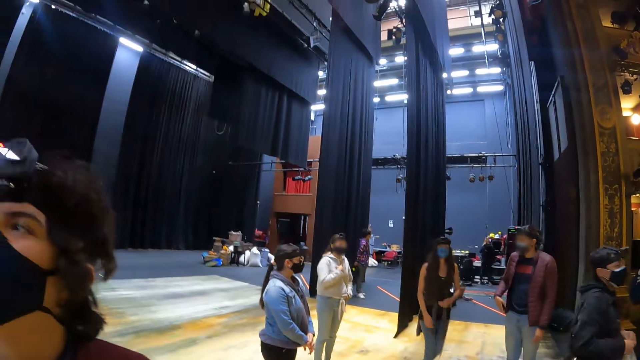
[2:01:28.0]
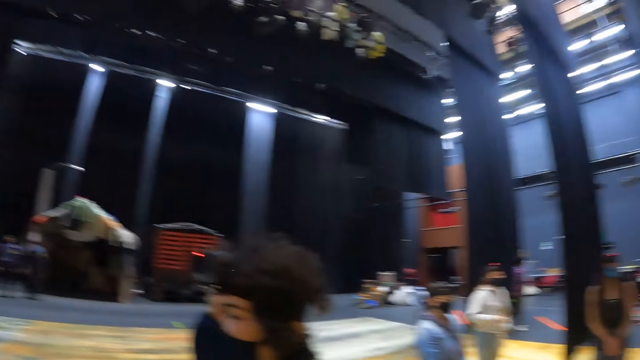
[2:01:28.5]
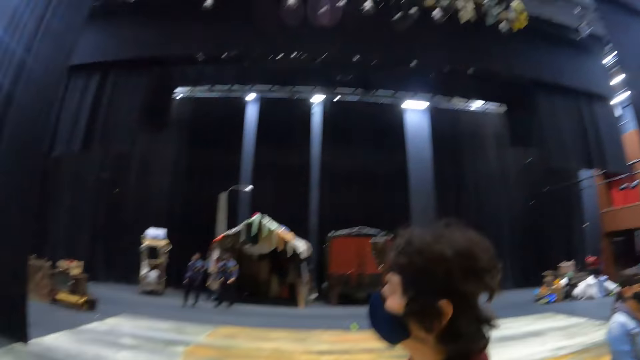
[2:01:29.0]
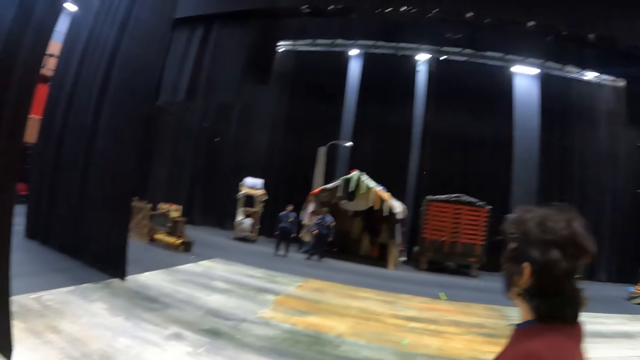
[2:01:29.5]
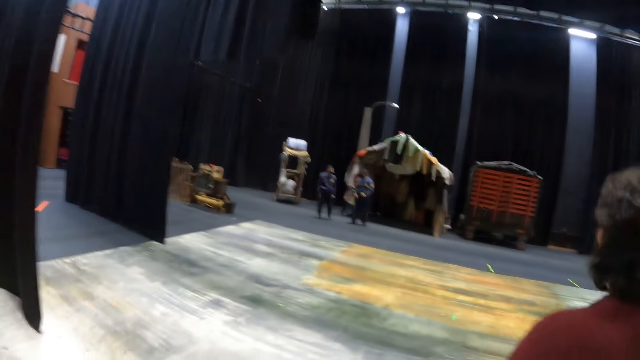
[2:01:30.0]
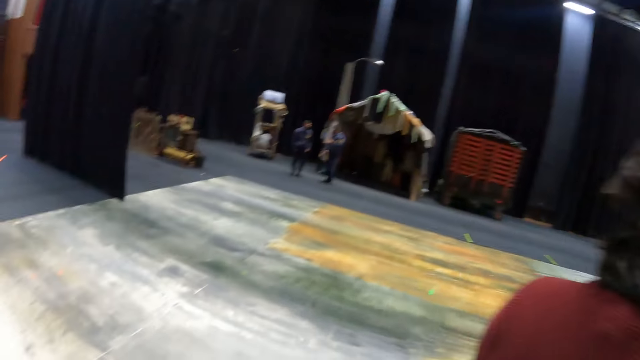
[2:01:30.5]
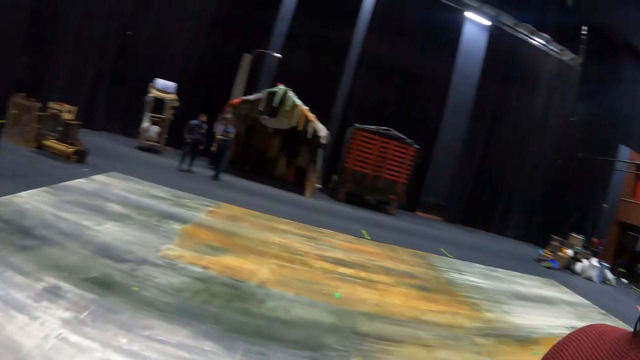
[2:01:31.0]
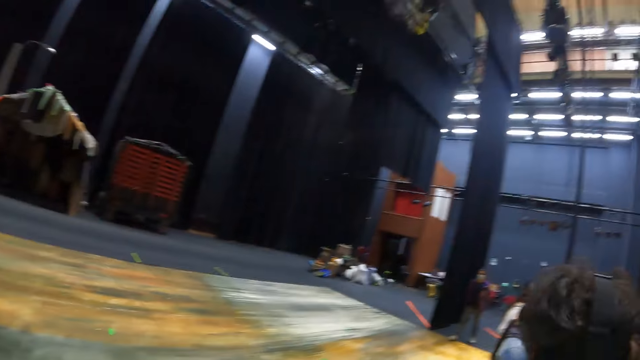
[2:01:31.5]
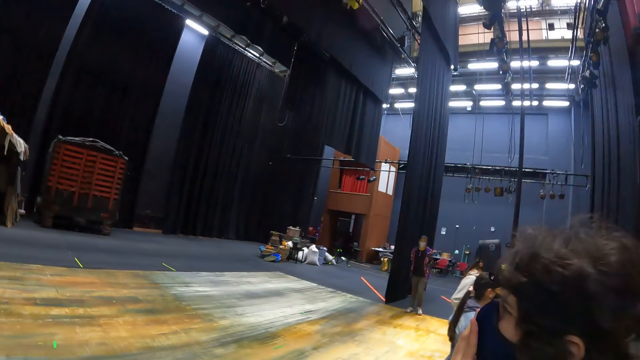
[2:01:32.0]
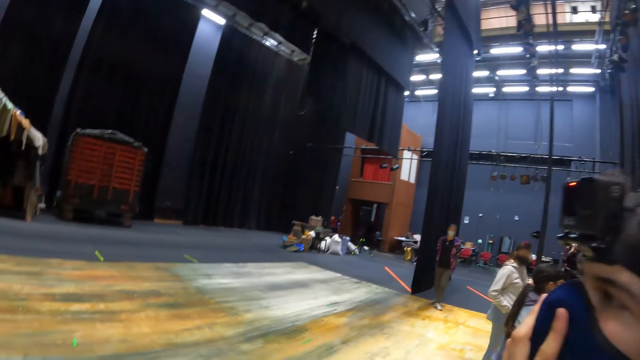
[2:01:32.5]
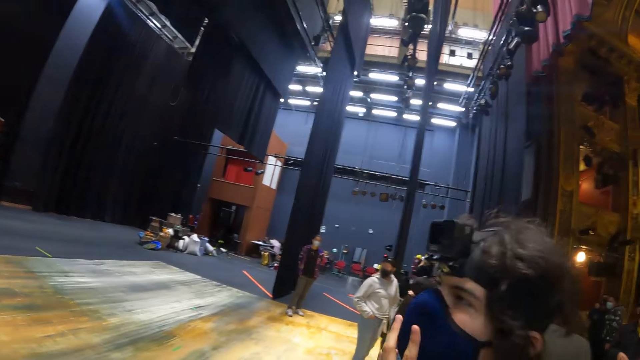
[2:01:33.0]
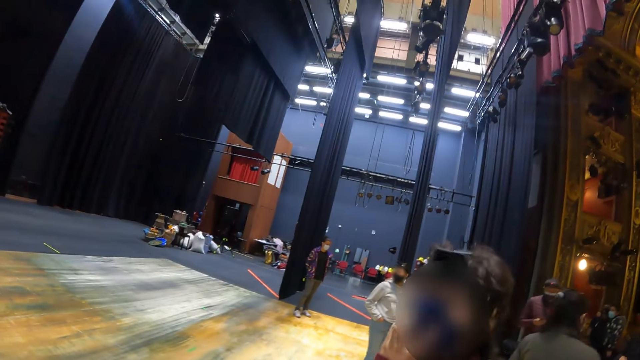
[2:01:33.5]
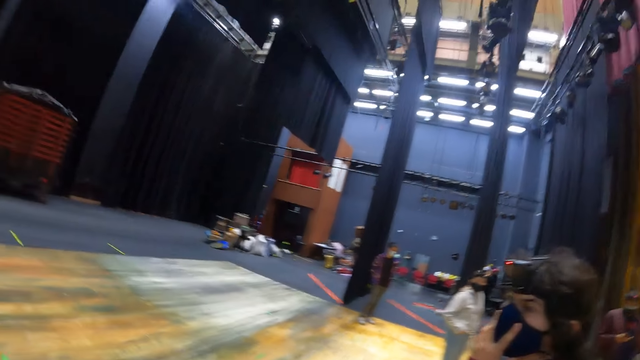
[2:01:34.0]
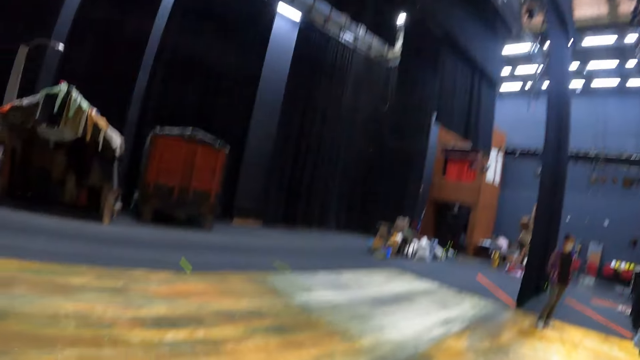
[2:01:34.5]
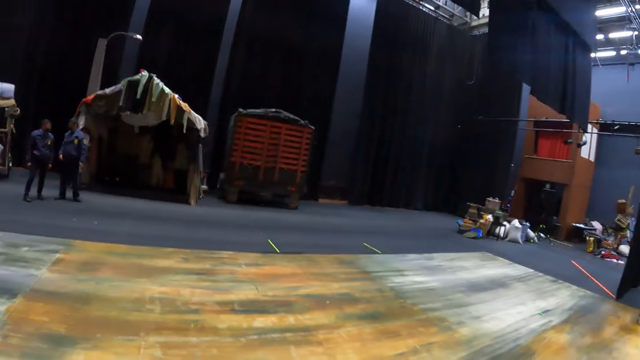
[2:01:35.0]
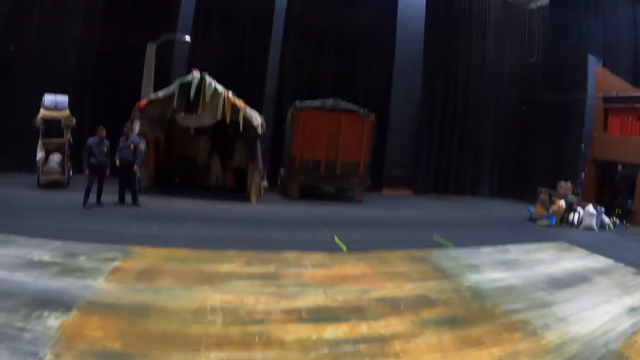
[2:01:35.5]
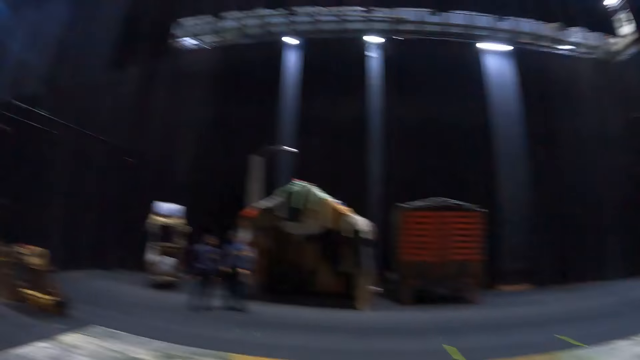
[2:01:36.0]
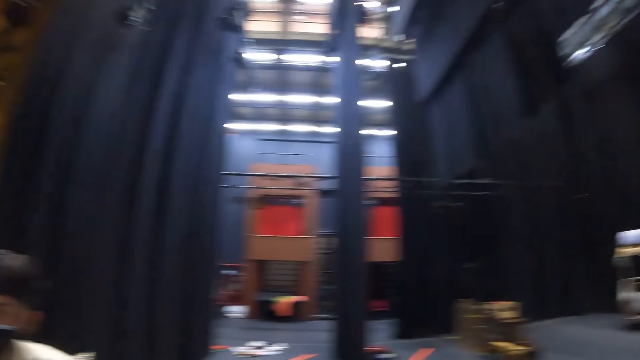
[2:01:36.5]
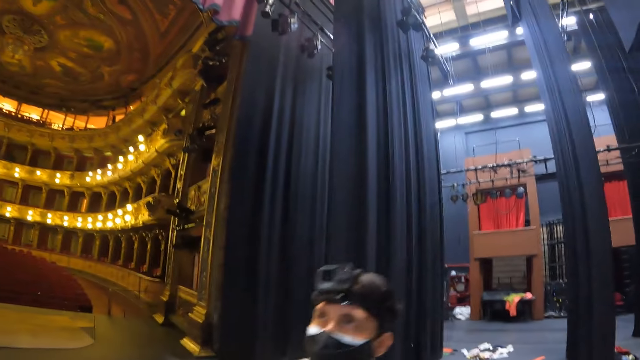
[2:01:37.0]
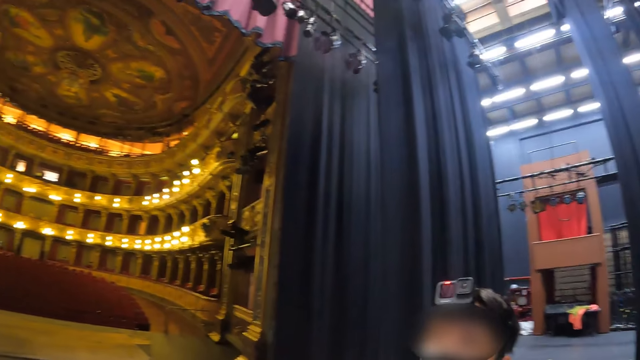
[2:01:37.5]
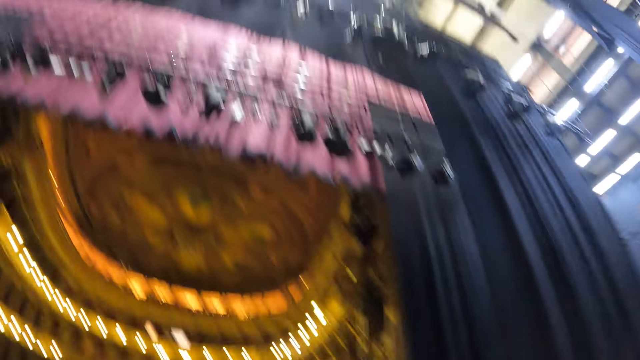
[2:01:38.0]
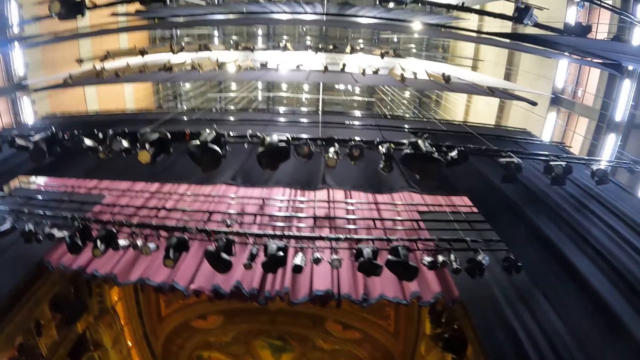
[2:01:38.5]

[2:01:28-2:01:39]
The camera wearer looks around. They look around. They walk in a room and turn around the room.

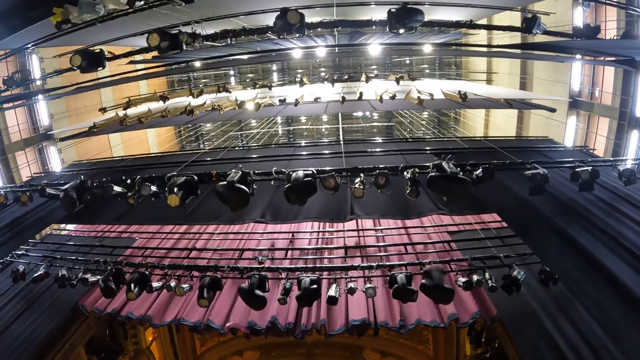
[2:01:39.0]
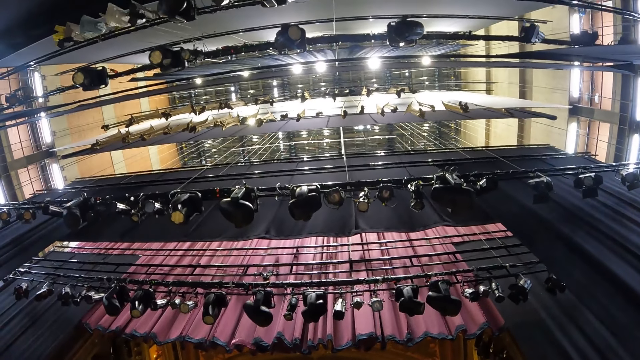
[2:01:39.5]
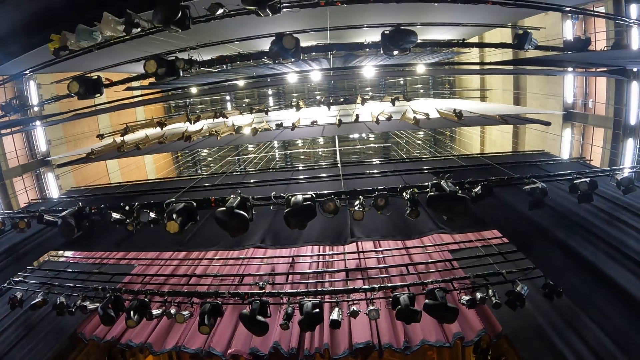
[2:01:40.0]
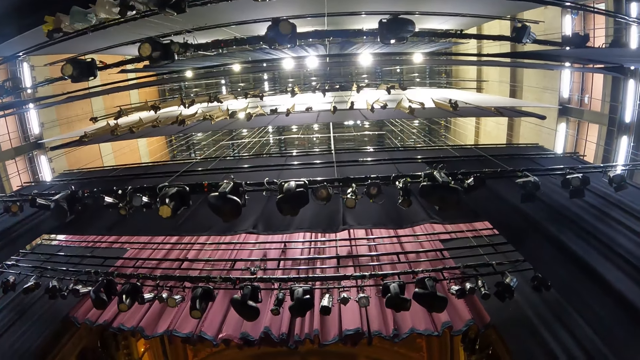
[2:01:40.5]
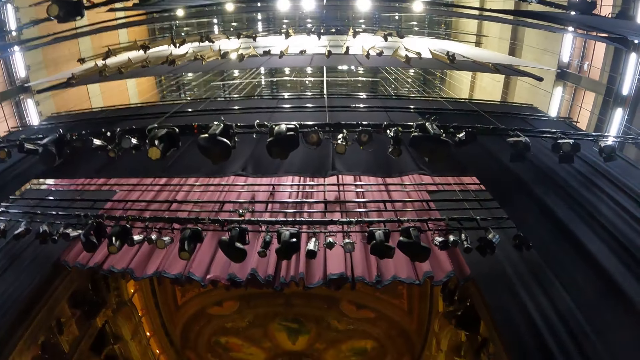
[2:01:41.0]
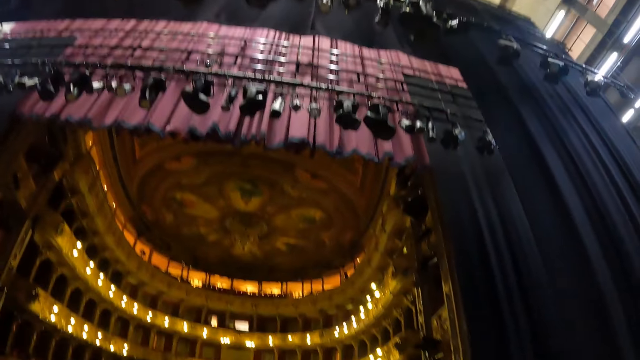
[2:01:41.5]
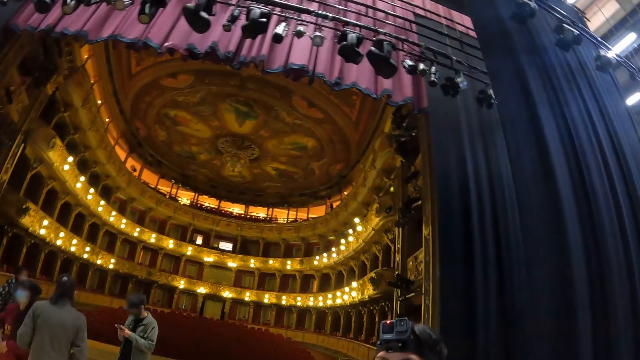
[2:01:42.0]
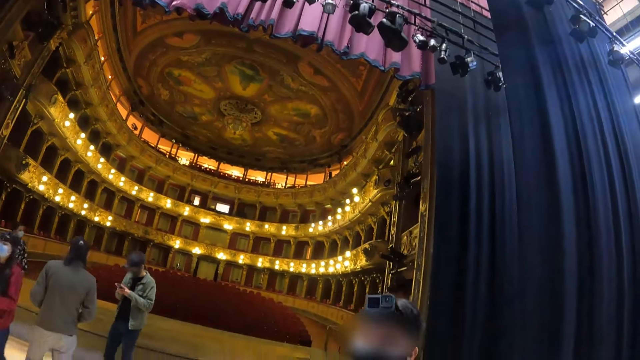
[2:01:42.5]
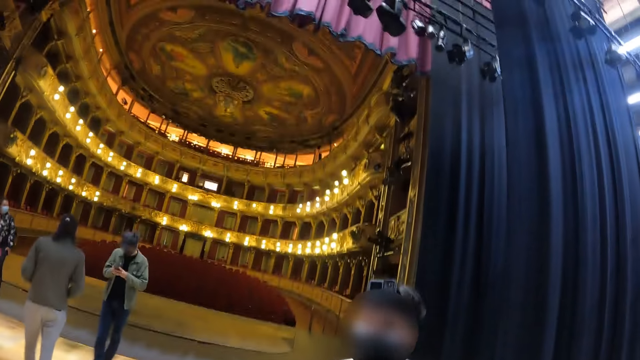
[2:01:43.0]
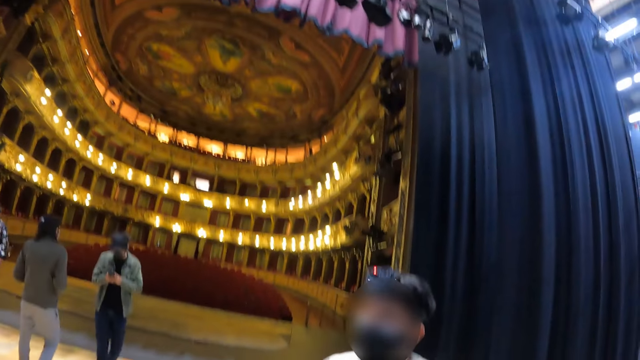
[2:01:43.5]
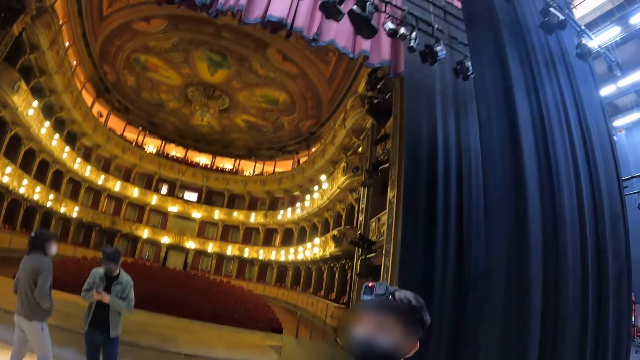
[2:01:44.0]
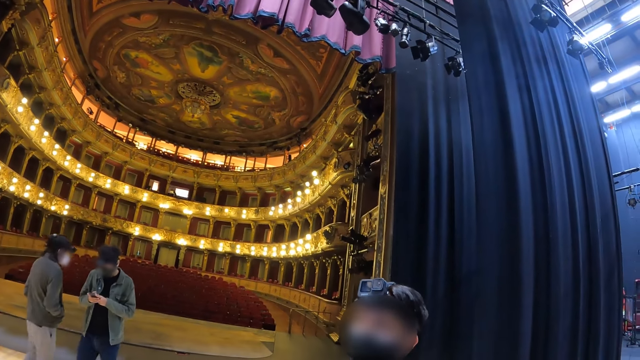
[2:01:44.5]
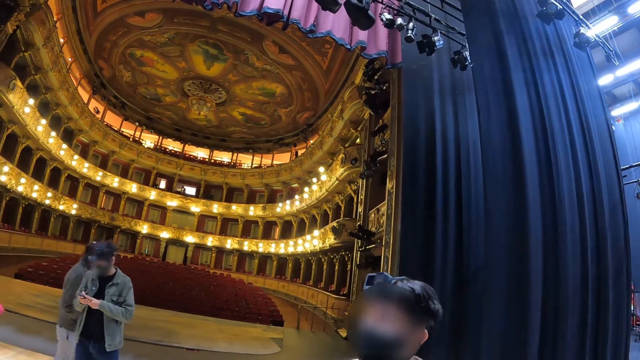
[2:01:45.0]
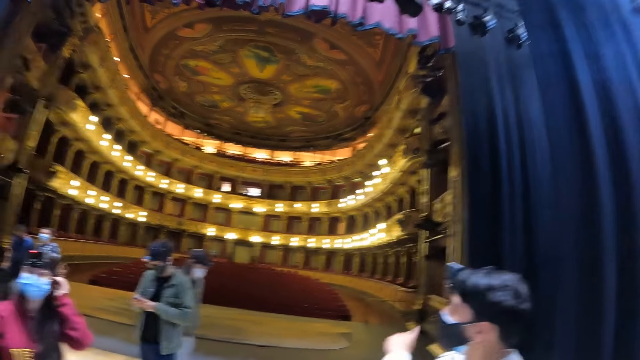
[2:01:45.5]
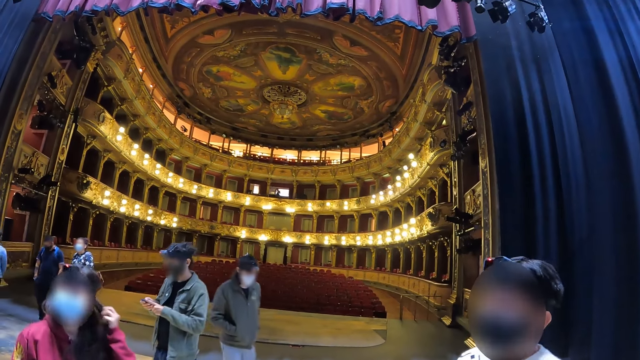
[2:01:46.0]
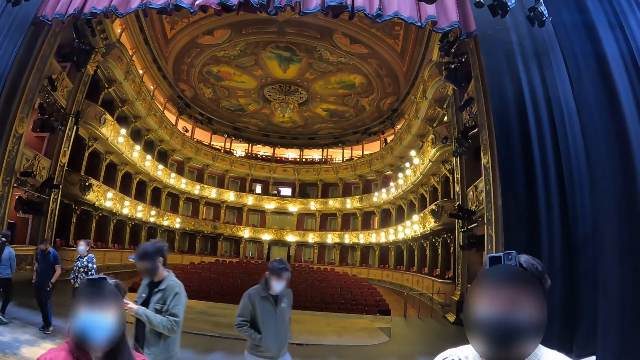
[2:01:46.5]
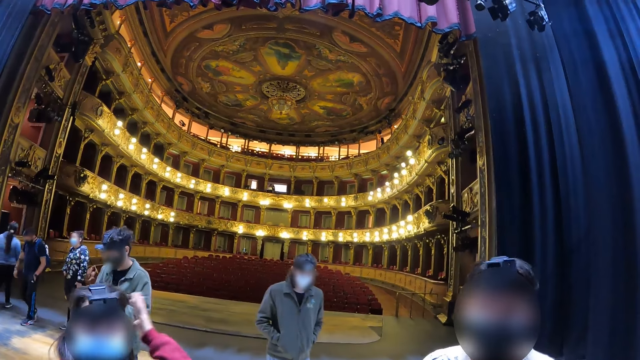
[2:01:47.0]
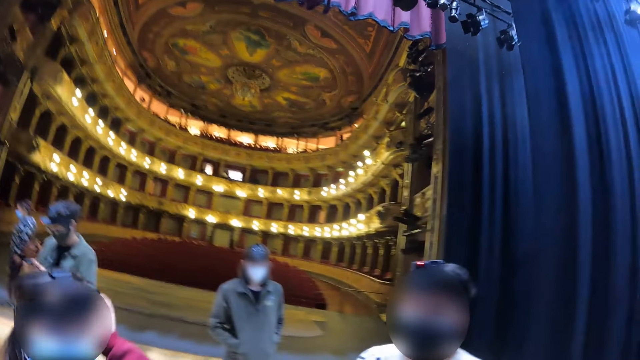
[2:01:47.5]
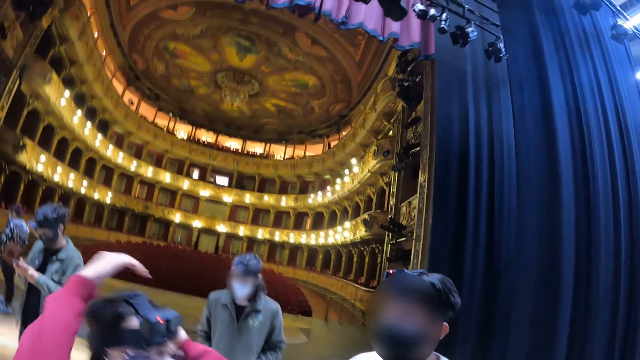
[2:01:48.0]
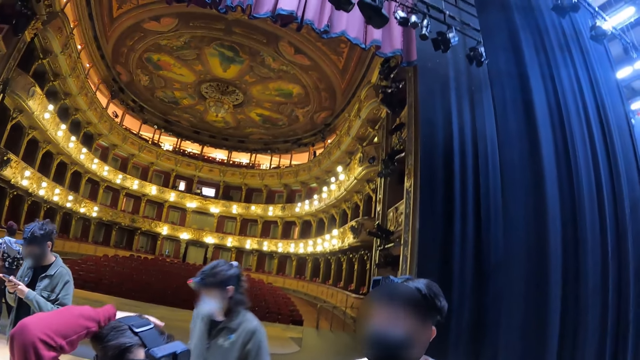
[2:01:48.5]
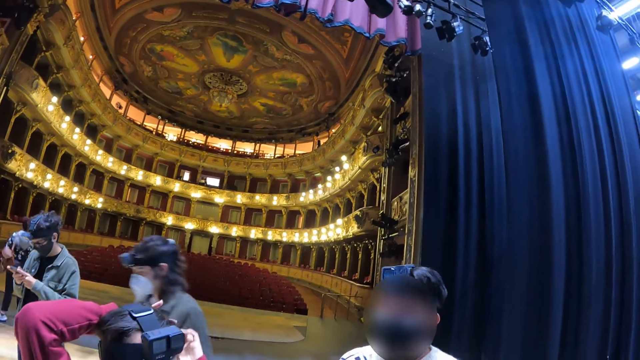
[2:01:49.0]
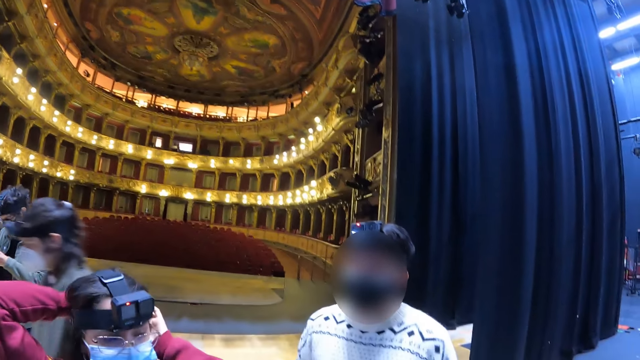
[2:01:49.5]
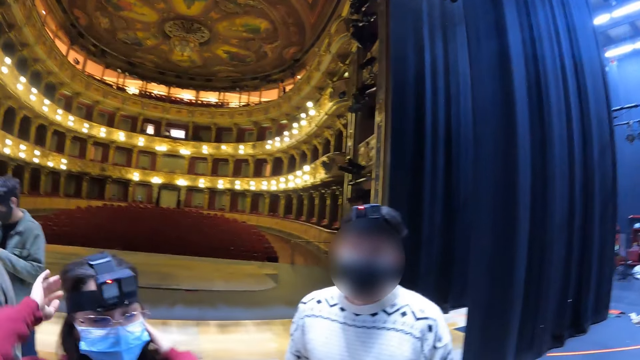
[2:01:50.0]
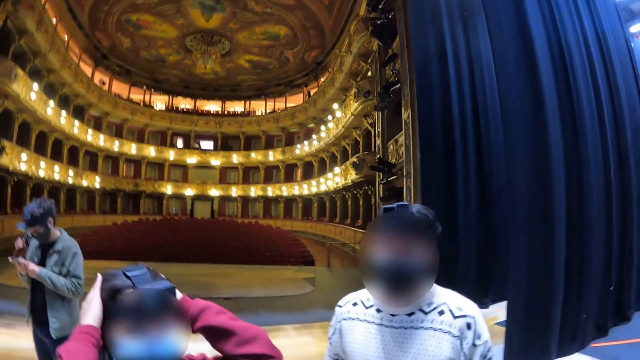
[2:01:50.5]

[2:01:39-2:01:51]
The camera wearer looks at the lights. They look at the chandelier. A man points a finger. Another man adjusts her hair.
